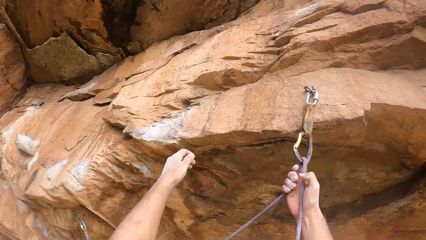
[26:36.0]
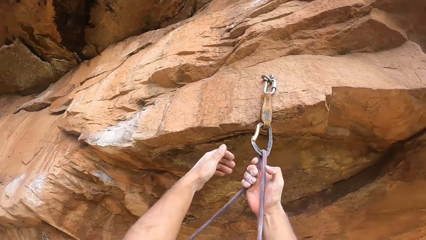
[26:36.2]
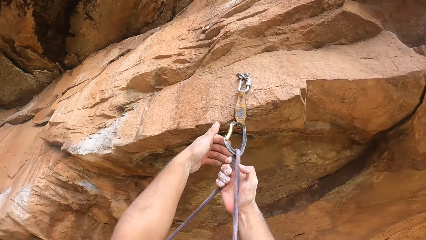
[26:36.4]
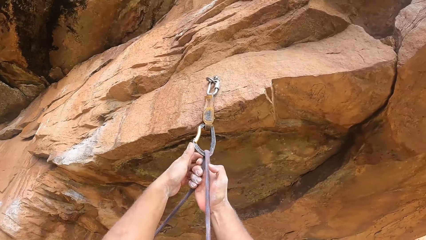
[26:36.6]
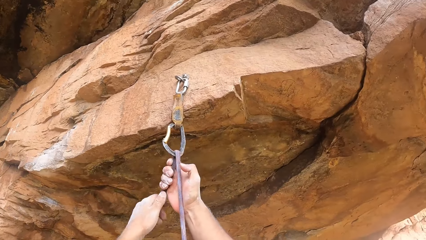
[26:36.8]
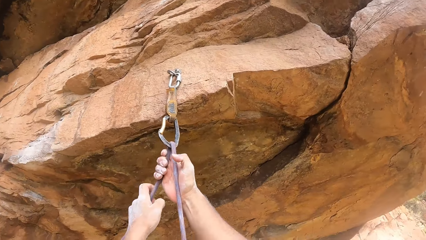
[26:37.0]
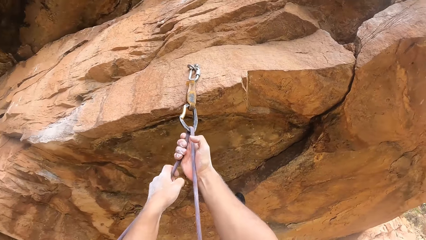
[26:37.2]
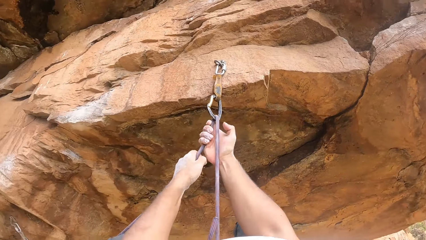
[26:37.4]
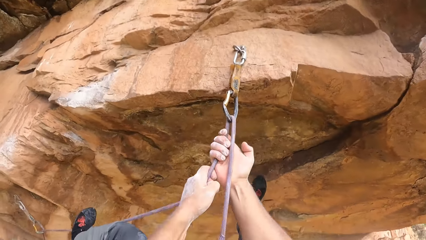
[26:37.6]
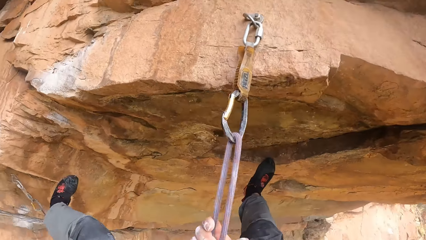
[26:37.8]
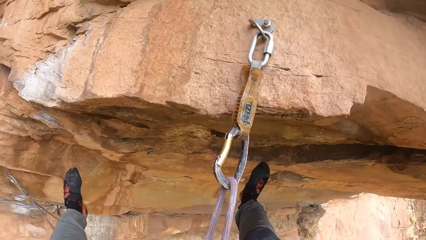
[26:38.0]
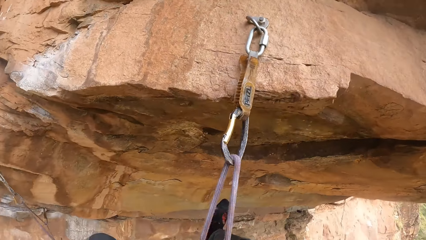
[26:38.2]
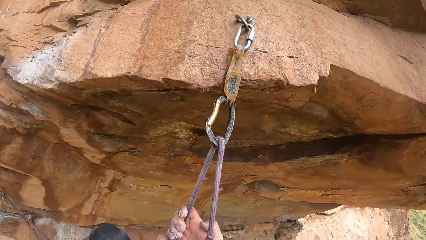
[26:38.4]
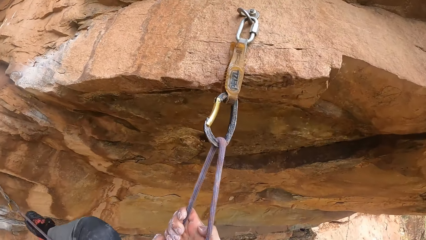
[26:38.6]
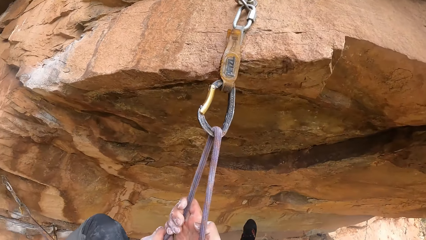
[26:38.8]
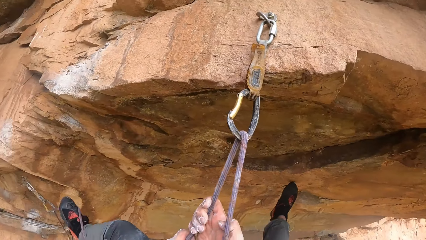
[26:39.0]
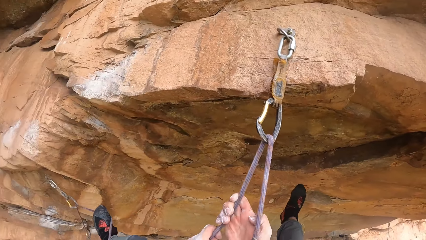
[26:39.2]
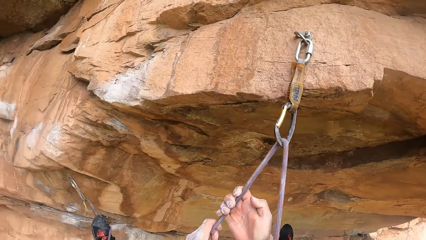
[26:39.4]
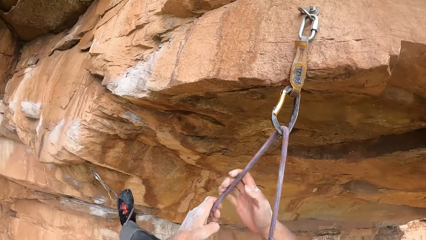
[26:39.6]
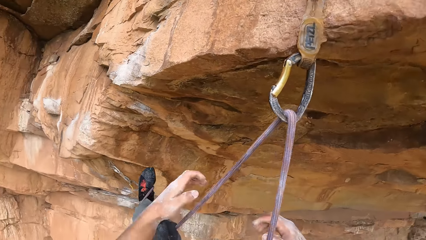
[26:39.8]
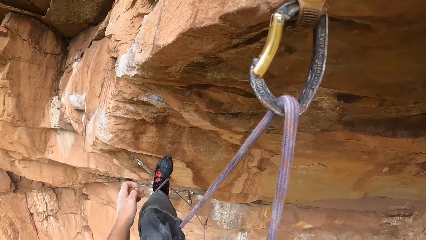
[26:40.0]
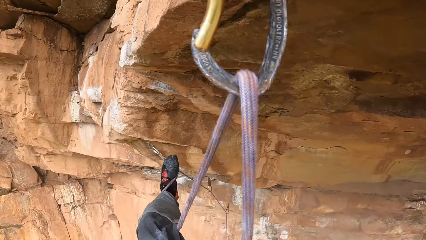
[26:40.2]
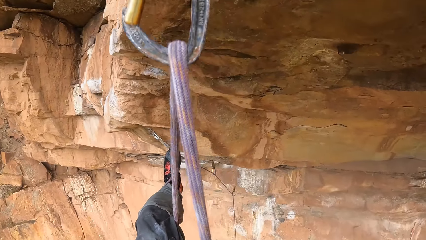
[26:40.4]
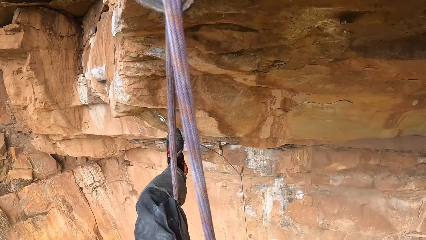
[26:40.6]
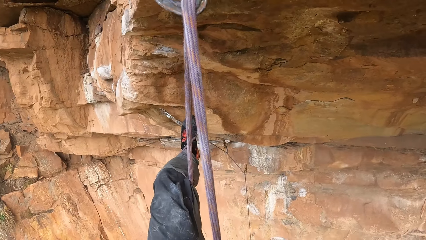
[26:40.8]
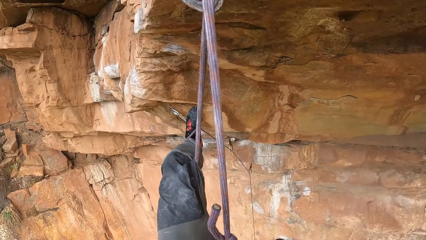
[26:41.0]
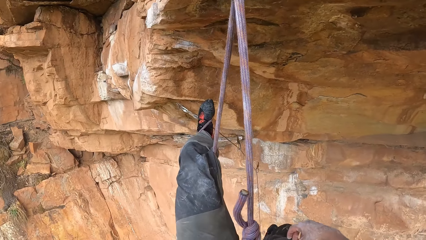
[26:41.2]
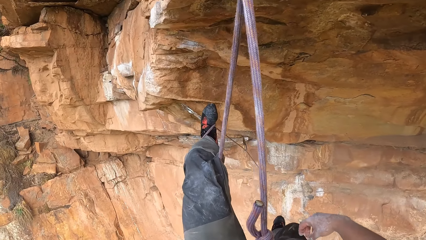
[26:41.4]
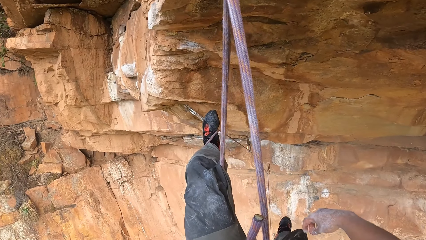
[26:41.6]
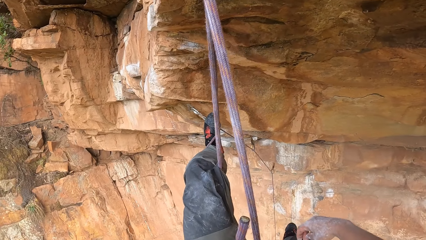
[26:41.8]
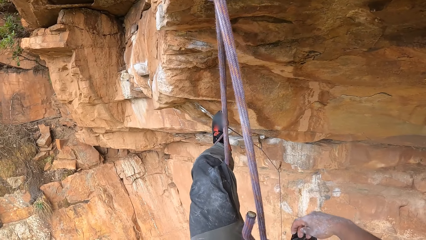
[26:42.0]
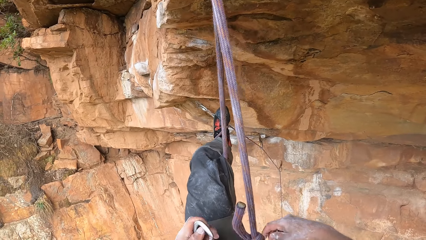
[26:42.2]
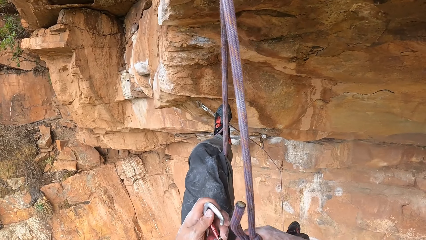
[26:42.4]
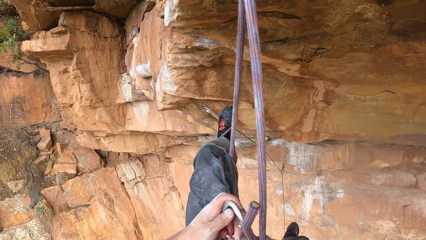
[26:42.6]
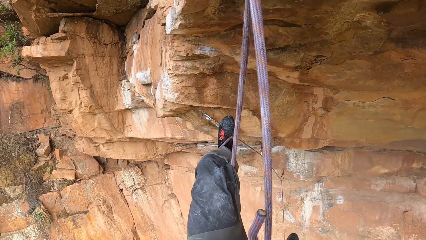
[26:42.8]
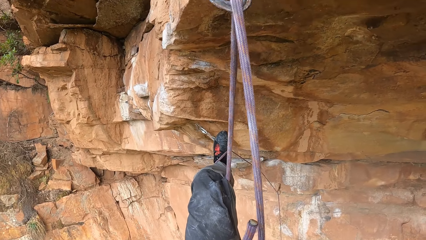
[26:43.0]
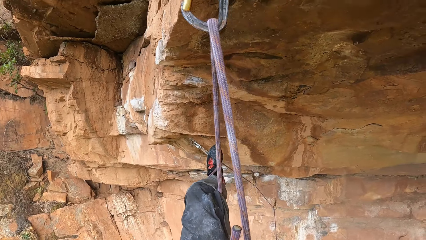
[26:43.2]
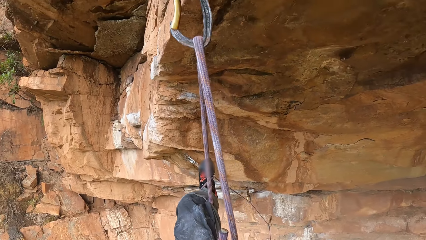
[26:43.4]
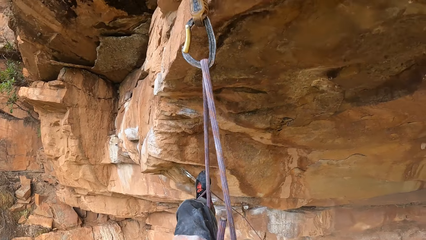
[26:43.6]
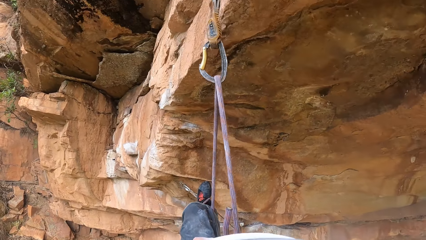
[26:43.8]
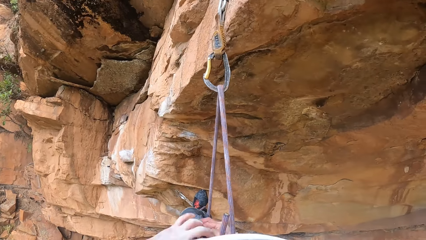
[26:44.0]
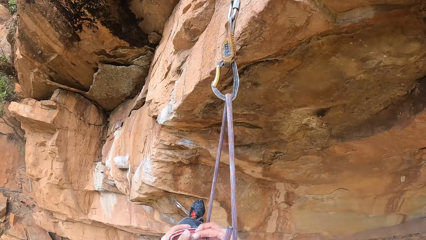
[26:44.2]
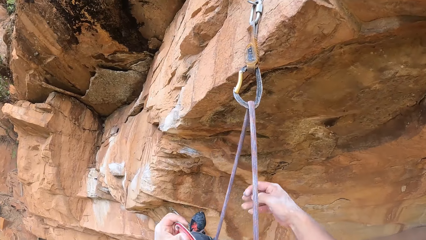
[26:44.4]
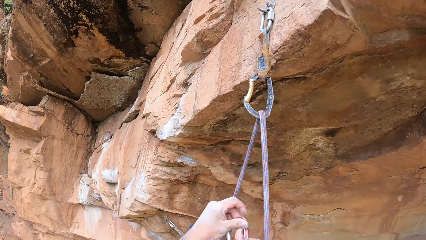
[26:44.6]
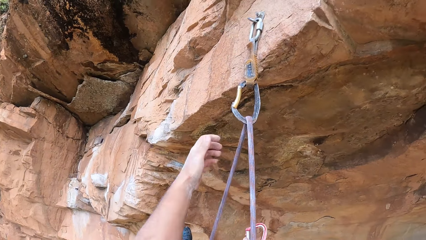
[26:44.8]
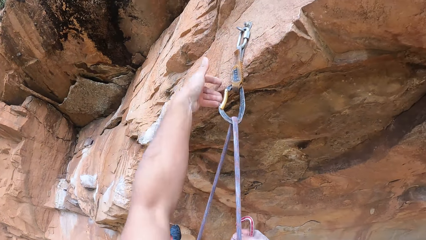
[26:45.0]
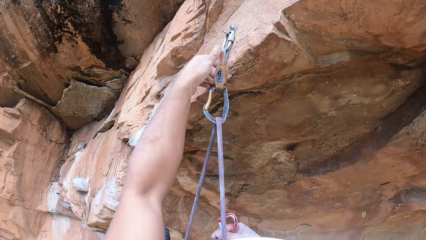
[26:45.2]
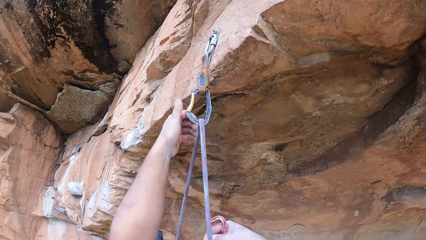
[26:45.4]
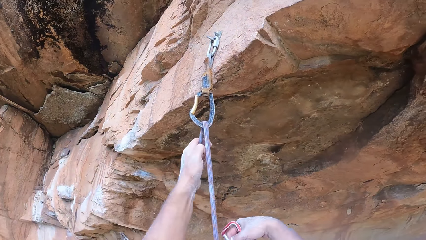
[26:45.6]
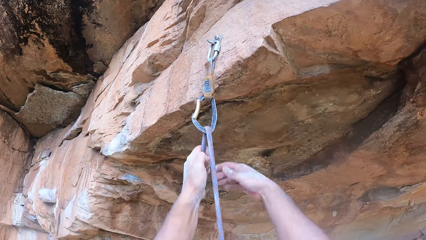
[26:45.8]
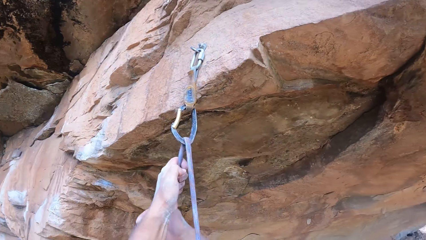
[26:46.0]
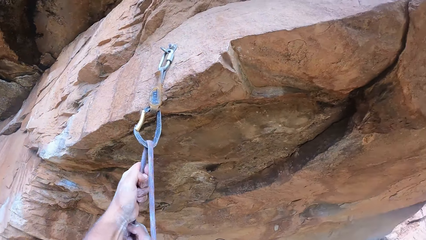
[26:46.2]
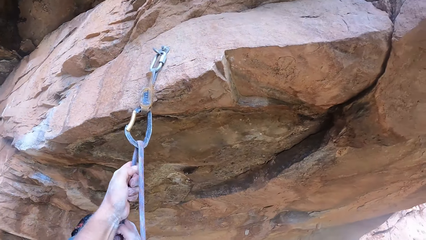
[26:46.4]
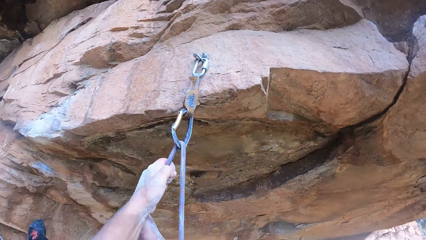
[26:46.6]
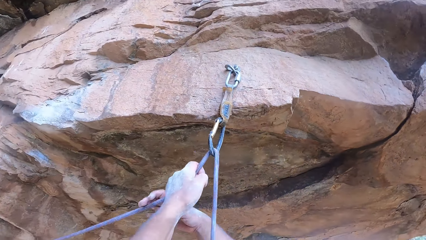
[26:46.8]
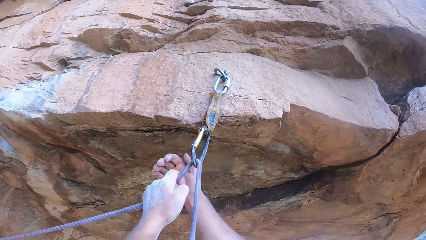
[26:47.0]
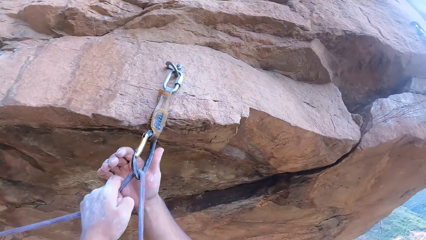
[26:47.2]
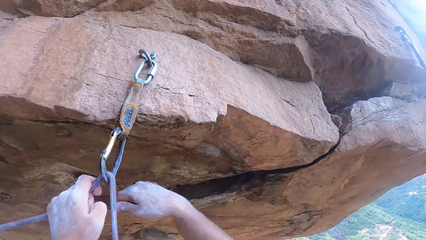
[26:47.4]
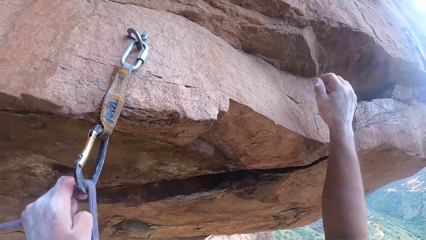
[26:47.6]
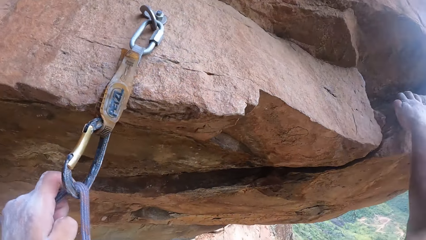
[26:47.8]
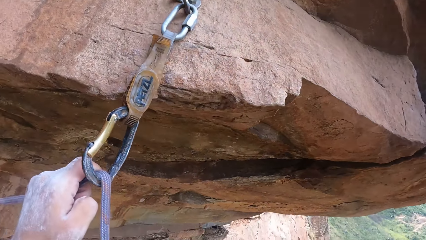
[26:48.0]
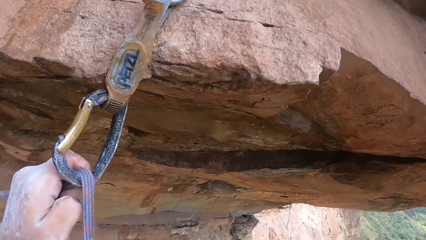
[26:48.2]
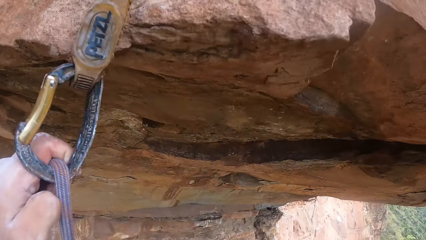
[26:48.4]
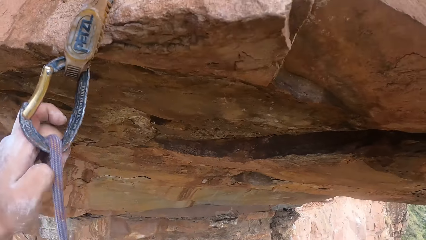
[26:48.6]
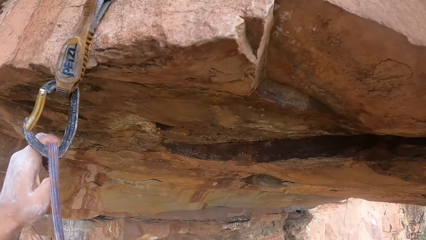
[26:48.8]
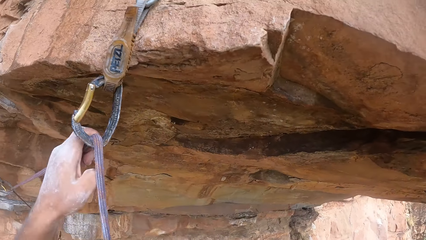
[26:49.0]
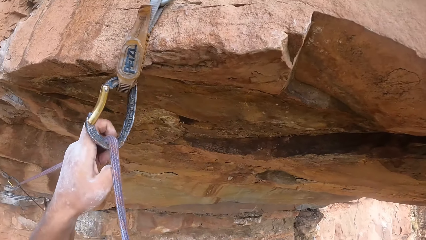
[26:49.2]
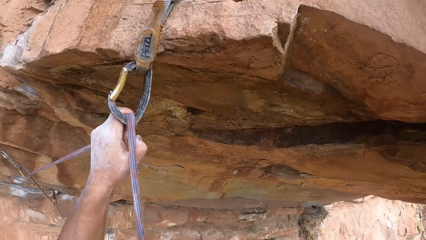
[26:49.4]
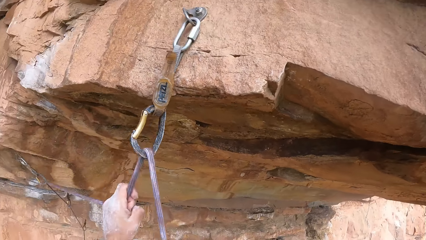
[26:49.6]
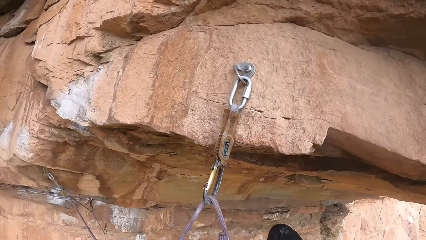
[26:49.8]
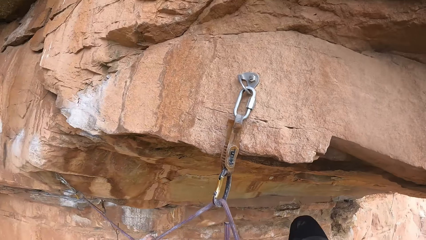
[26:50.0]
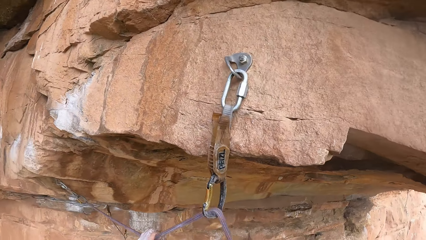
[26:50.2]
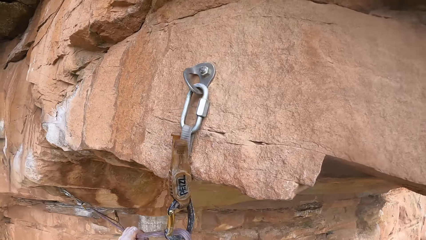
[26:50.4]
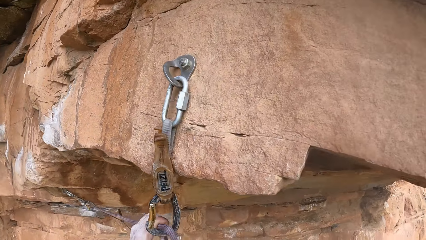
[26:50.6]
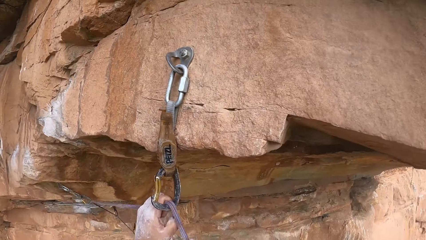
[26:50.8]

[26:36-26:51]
The camera wearer climbs the rock. They look around. They put the hooks on the rope. They hold the rope. They climb the rock. They hold the rock.
